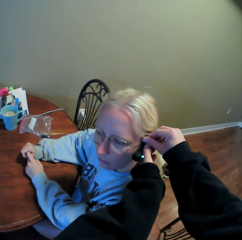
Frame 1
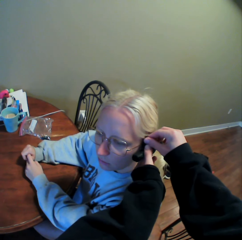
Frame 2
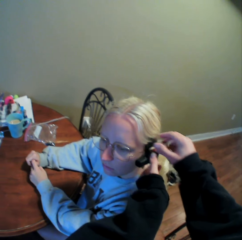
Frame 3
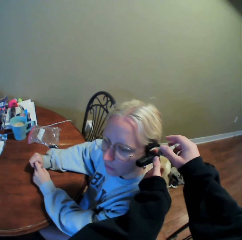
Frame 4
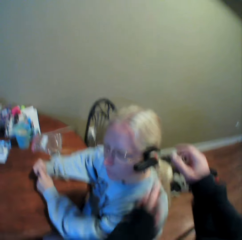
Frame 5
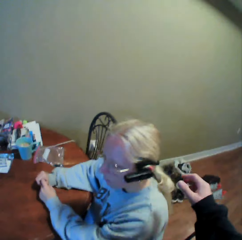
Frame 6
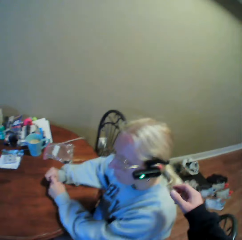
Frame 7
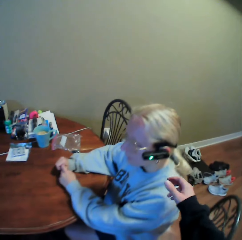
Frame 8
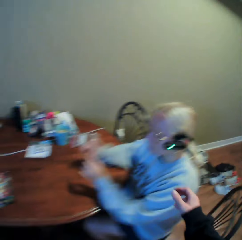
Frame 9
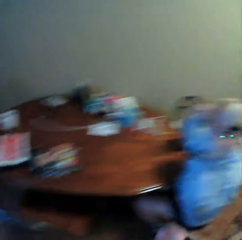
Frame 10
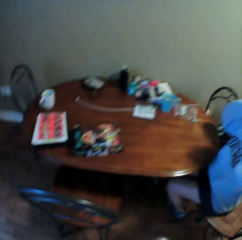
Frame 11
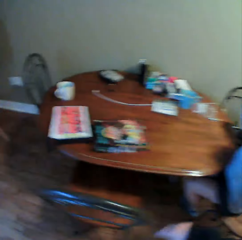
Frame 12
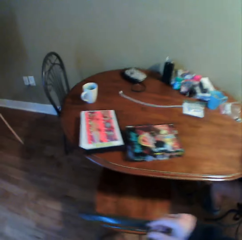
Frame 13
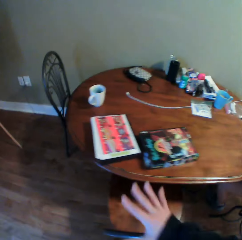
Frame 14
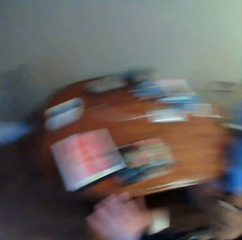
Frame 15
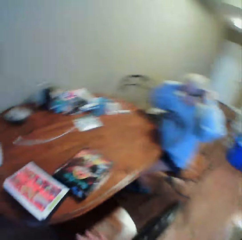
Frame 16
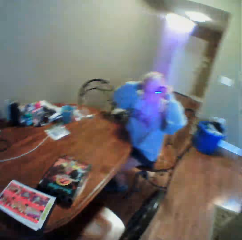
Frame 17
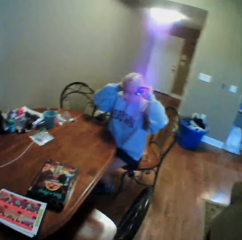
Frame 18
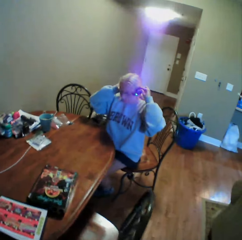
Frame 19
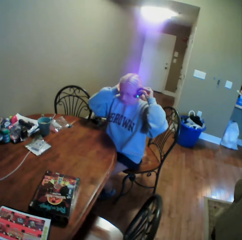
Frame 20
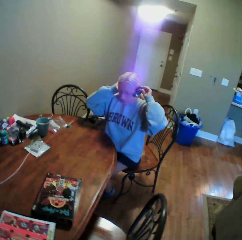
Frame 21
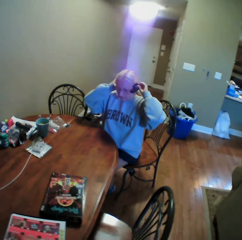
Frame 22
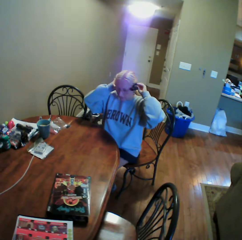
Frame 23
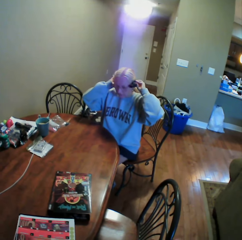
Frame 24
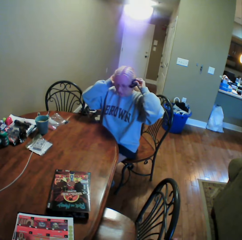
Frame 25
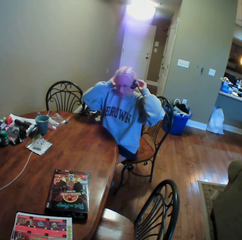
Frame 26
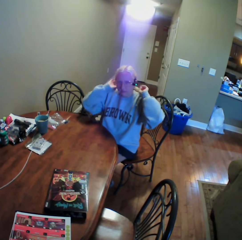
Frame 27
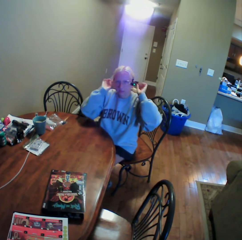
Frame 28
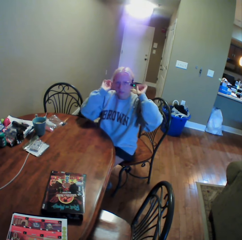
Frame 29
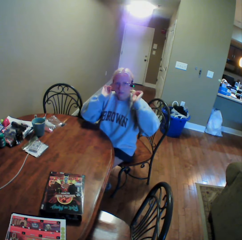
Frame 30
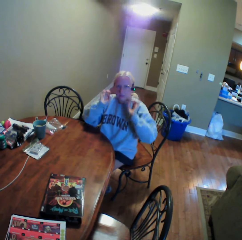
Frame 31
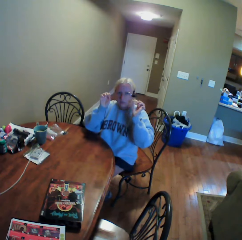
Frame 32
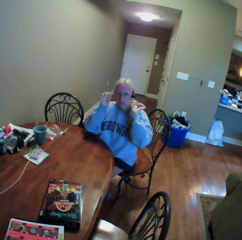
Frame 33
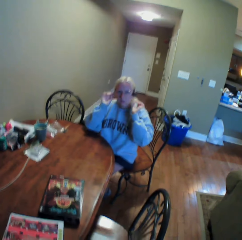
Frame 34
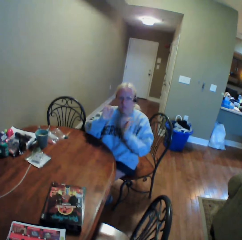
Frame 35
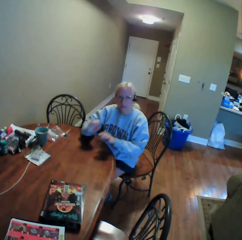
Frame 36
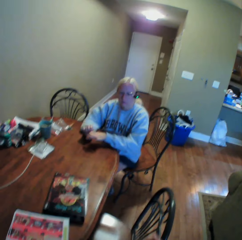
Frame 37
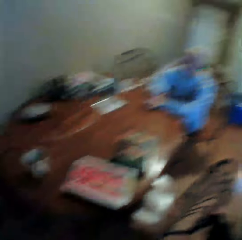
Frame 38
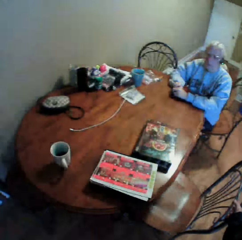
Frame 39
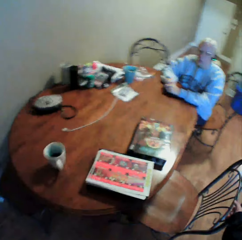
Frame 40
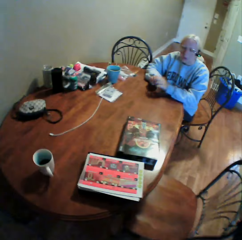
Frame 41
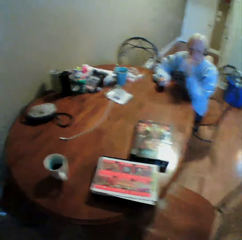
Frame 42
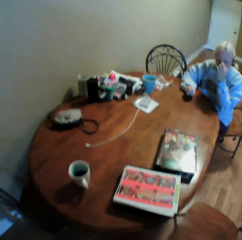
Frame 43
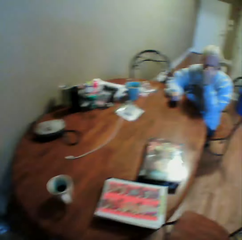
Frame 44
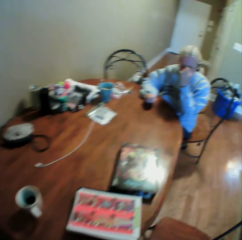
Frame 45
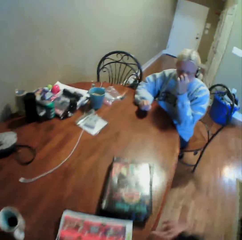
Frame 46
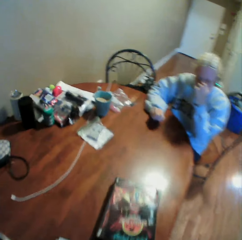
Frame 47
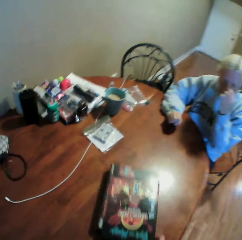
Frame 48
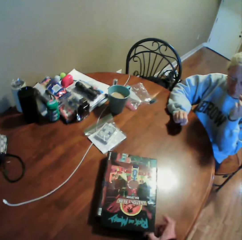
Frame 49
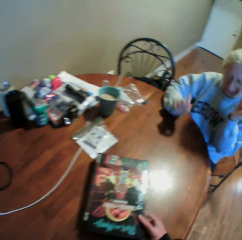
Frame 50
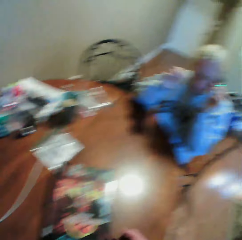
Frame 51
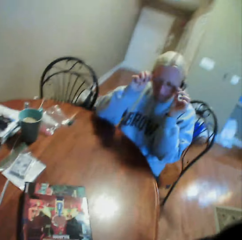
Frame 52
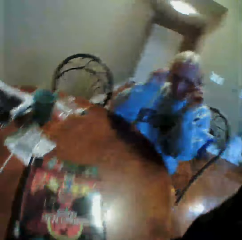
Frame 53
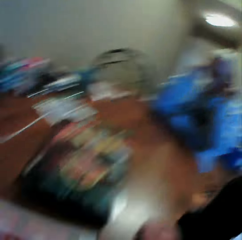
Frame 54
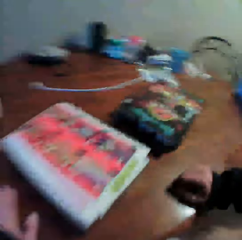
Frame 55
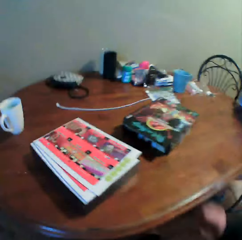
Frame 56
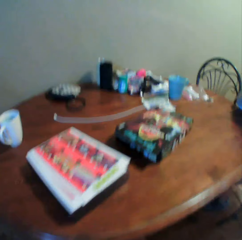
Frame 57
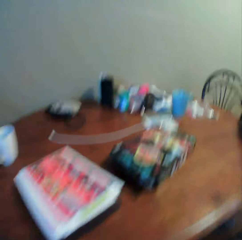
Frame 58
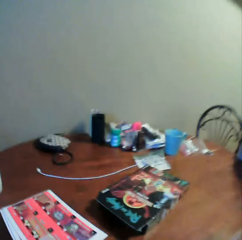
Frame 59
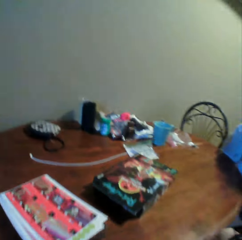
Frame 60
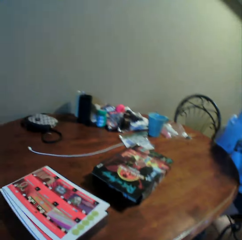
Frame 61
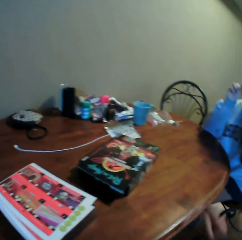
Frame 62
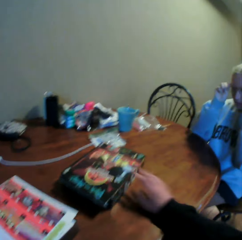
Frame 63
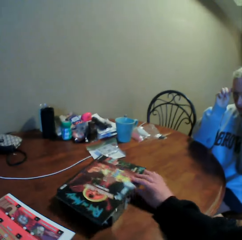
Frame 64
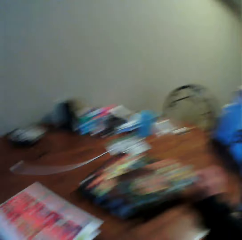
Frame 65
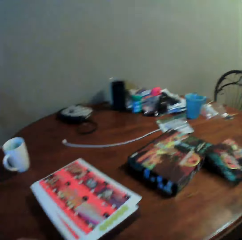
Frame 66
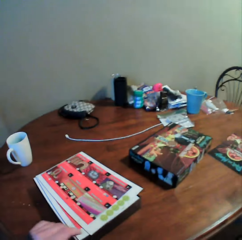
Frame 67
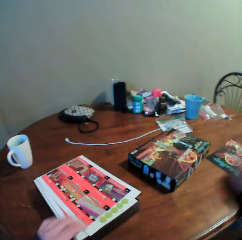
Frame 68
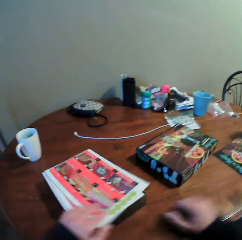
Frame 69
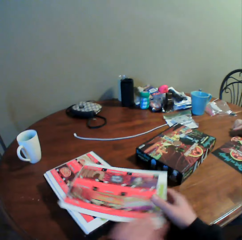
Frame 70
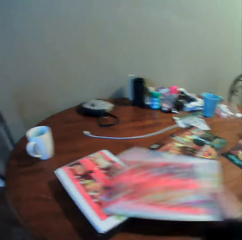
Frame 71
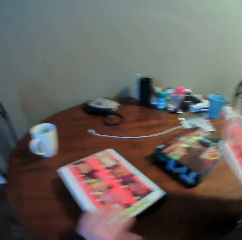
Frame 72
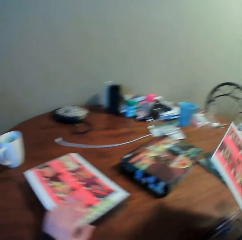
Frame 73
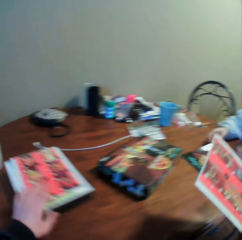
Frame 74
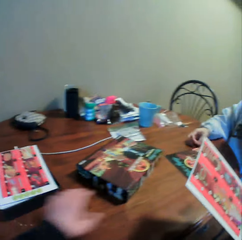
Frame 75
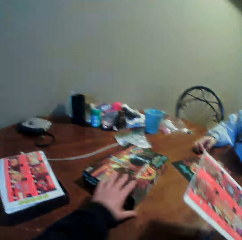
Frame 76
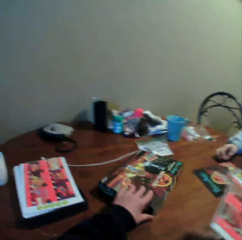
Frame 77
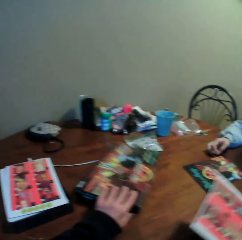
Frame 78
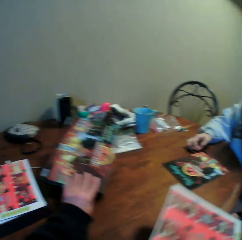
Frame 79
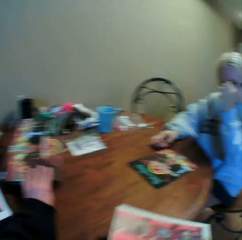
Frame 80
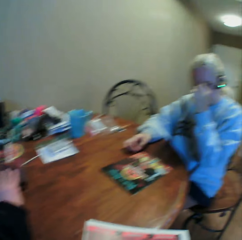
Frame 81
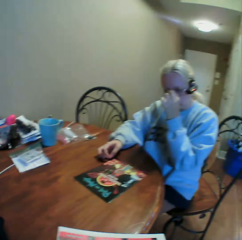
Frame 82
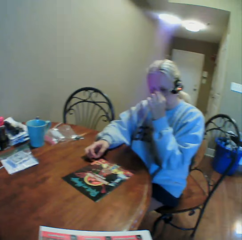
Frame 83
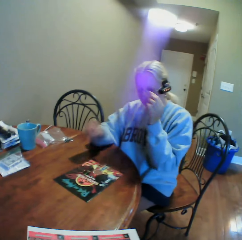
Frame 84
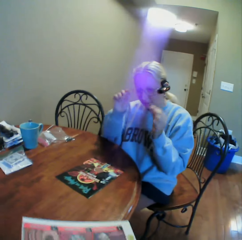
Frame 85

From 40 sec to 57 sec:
The camera wearer adjusts the earphone for the woman. They interact with the woman. They look around the house. They walk in the house. They stare at the woman. They interact with the woman. They move the chair on the floor. They move the card assembly board or book on the table. They sit on the chair. They move the card assembly board on the table. They pick up the book.

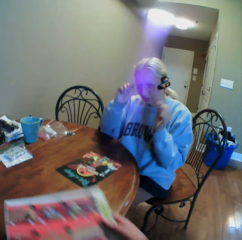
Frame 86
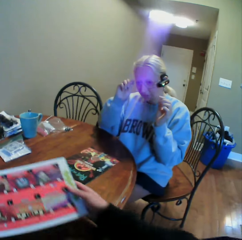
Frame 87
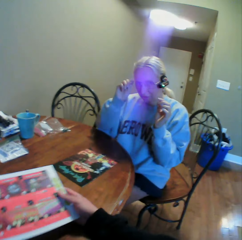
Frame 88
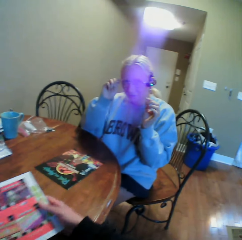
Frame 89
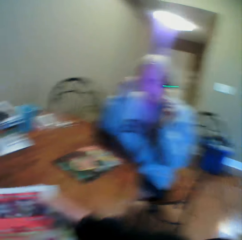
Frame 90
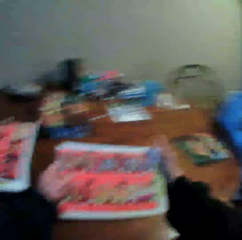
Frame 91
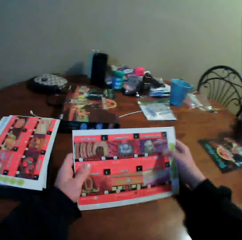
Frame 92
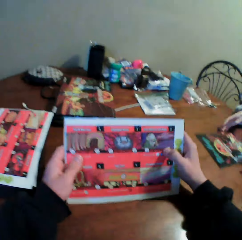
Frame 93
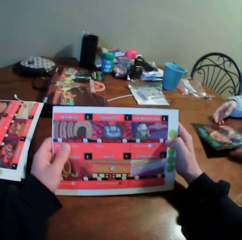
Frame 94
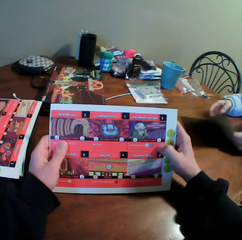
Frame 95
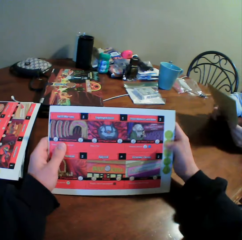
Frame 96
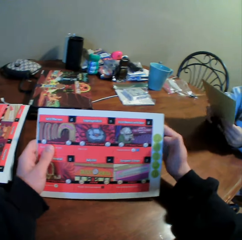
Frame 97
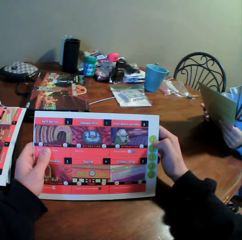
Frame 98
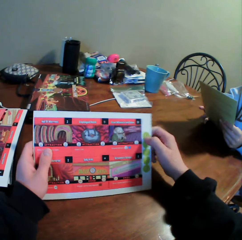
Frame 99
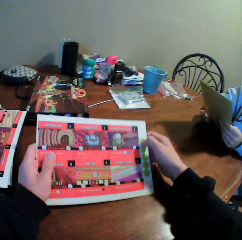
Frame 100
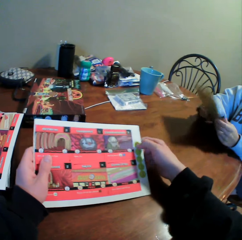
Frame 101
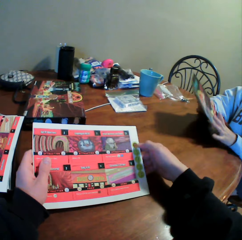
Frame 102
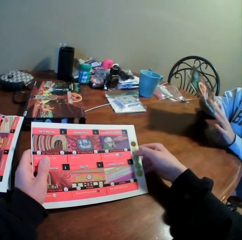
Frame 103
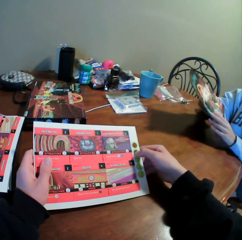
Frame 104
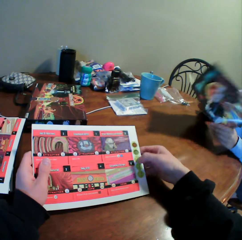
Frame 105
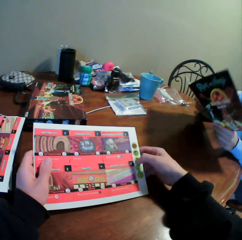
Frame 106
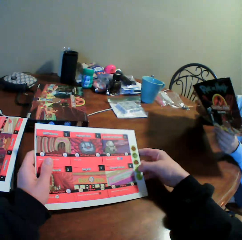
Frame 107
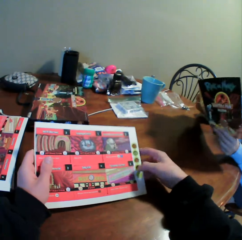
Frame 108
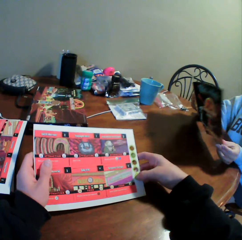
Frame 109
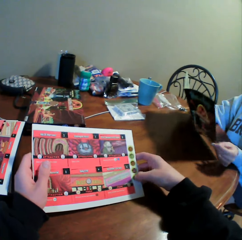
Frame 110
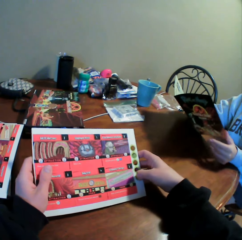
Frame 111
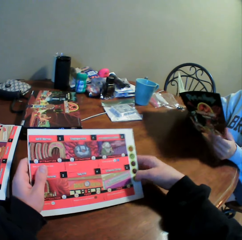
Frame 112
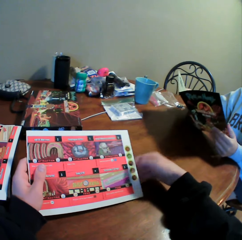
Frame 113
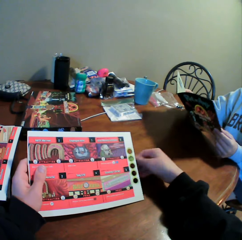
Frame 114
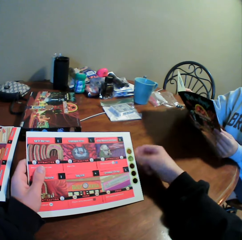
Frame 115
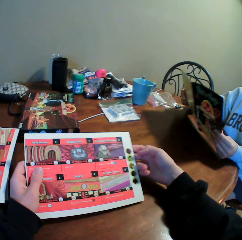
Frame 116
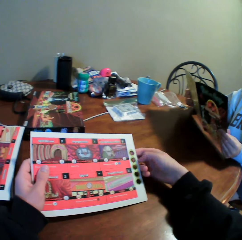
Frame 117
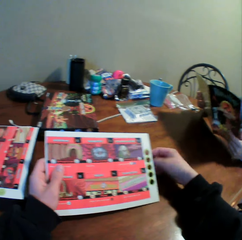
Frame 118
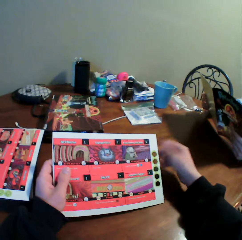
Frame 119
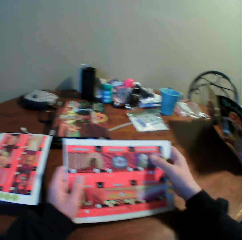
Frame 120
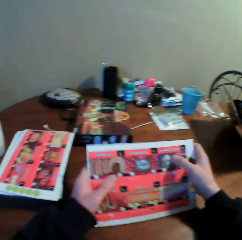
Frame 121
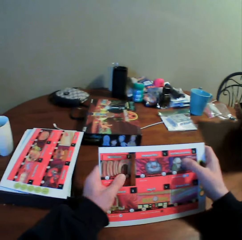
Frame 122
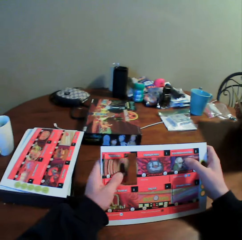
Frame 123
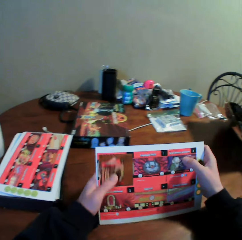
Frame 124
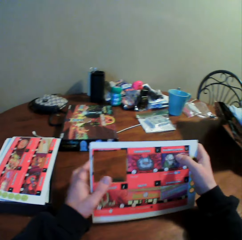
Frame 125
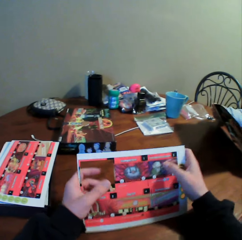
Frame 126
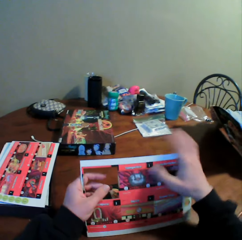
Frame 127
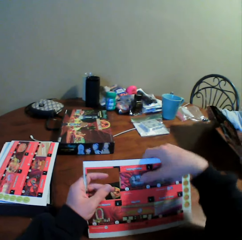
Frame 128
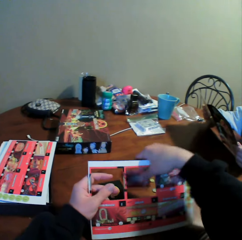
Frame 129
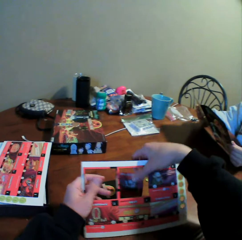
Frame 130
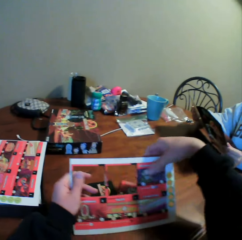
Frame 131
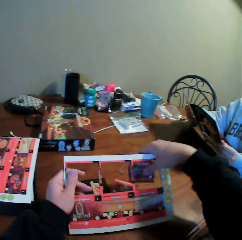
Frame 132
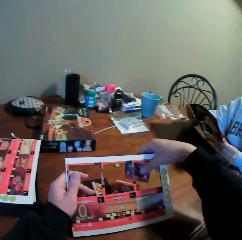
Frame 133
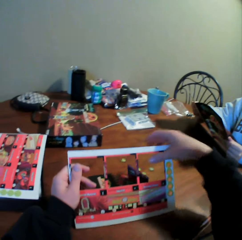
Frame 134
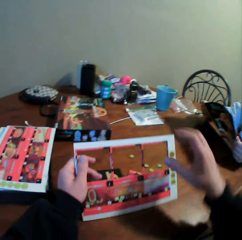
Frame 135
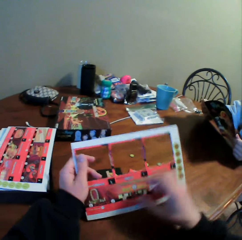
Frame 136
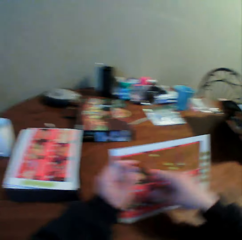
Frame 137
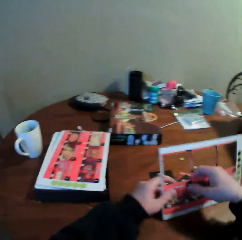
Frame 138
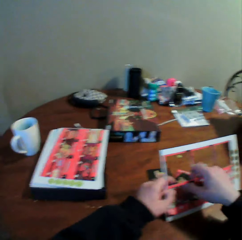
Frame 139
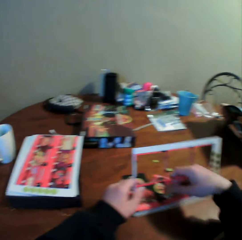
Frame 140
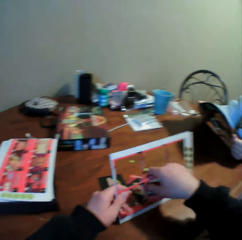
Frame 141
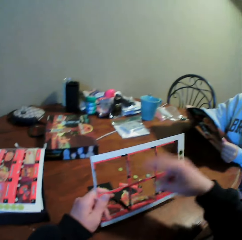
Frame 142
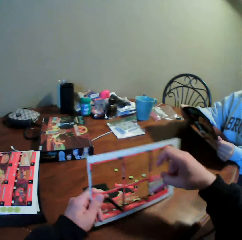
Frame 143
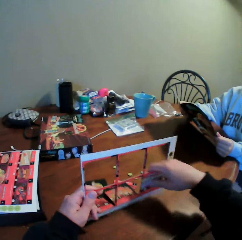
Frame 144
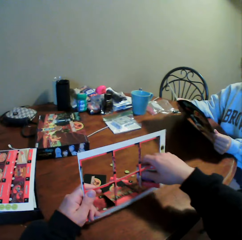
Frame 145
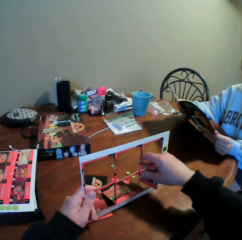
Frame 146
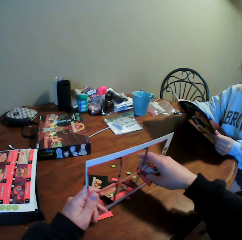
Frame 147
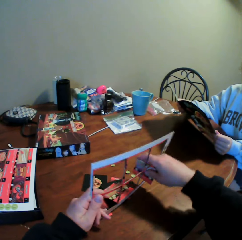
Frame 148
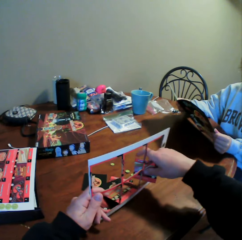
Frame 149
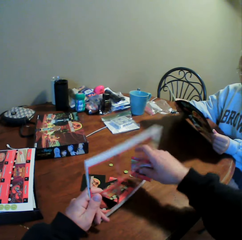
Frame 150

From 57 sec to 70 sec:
The camera wearer reads the book and removes the cards from the card assembly board. The woman opens the book. The camera wearer plucks cards from the holder.
